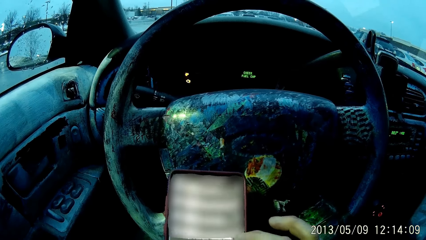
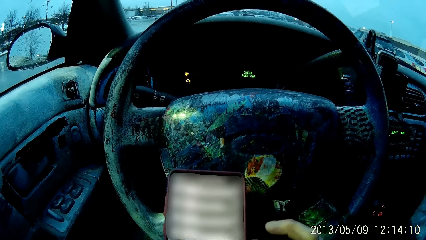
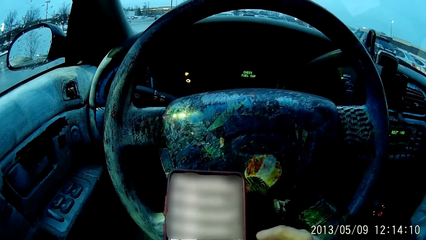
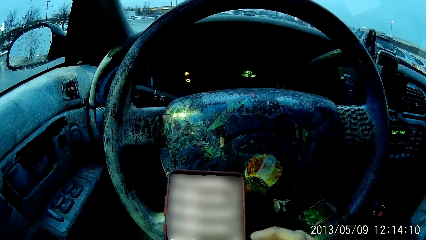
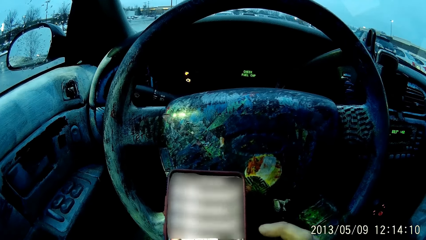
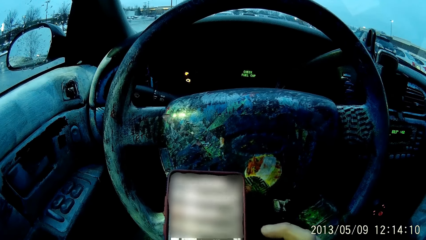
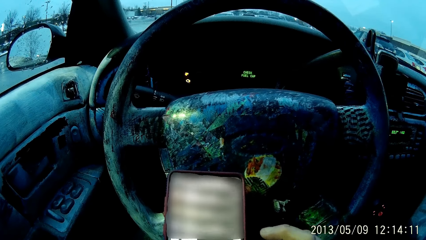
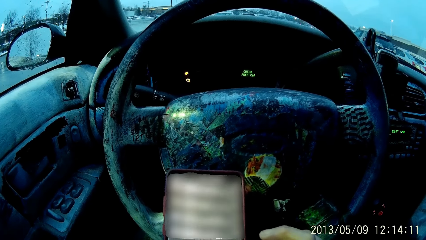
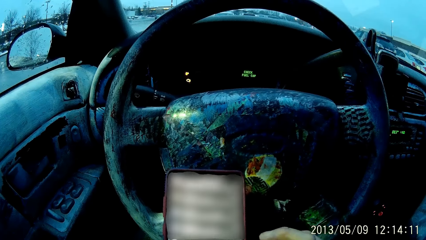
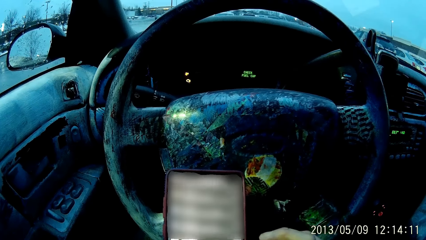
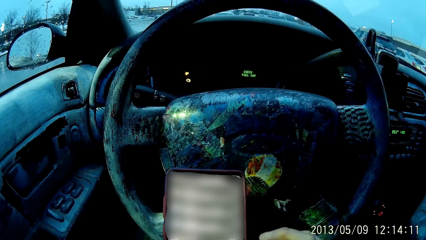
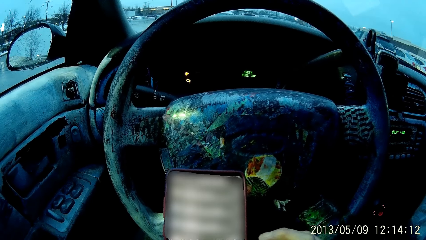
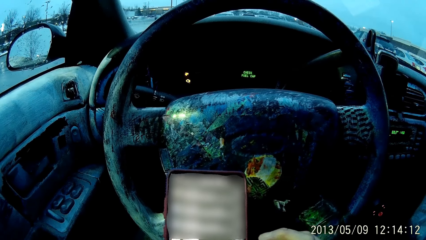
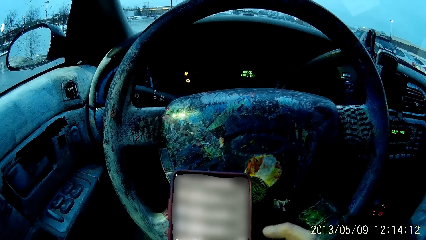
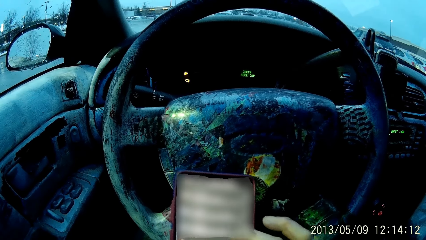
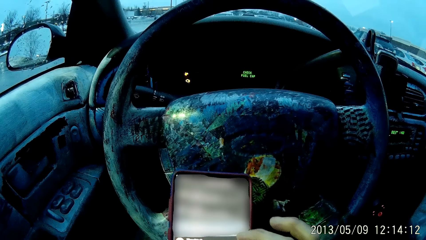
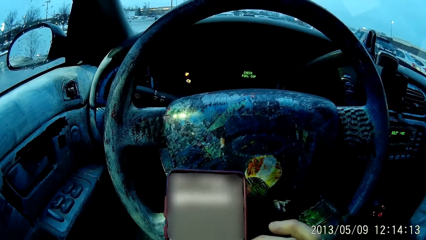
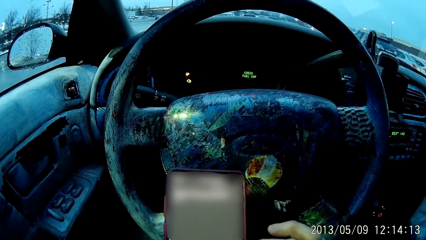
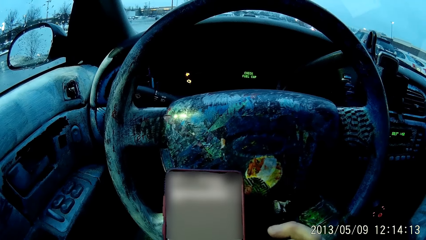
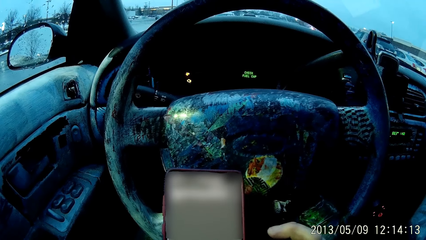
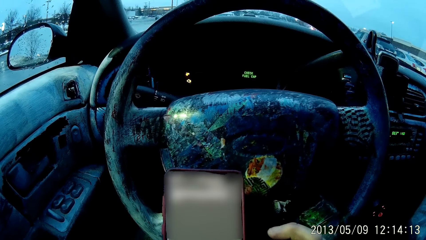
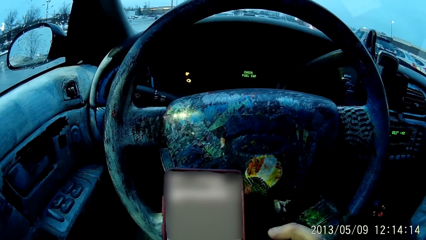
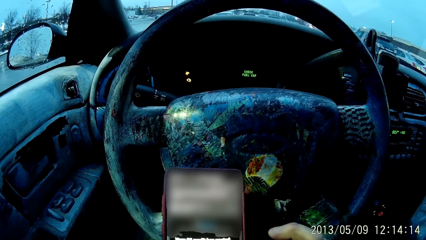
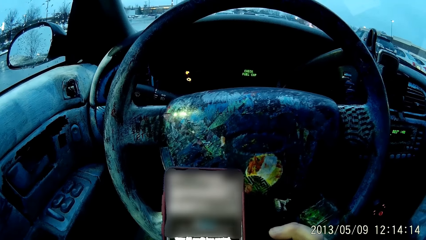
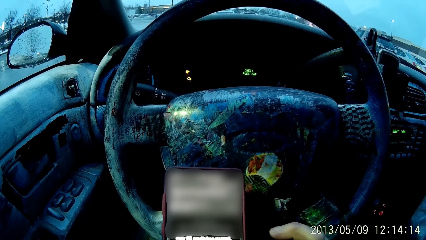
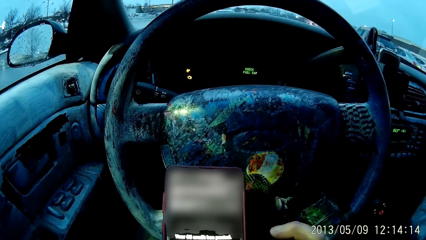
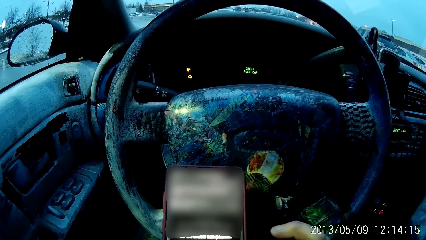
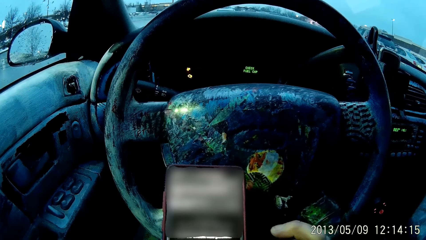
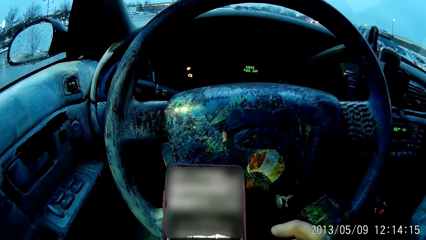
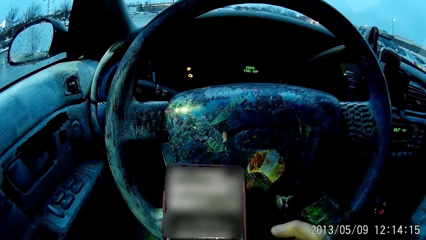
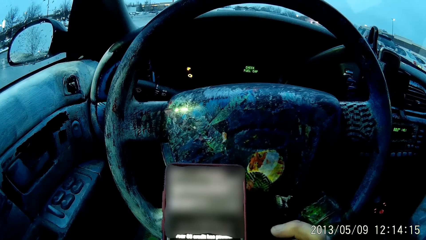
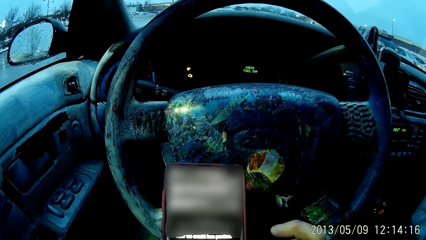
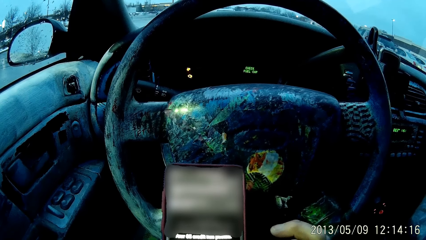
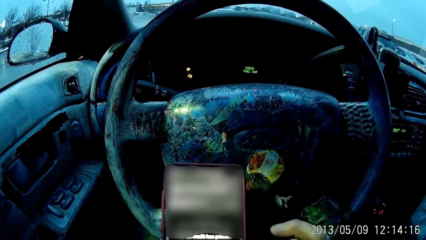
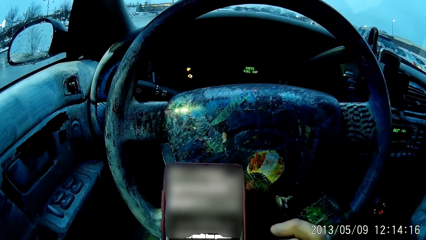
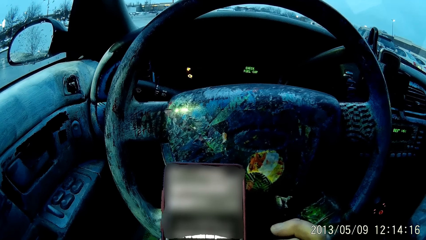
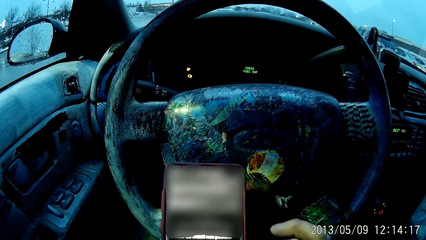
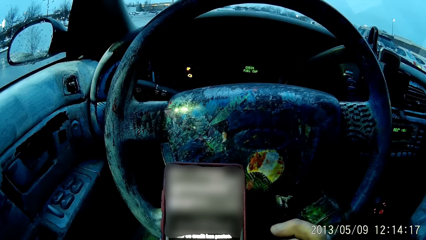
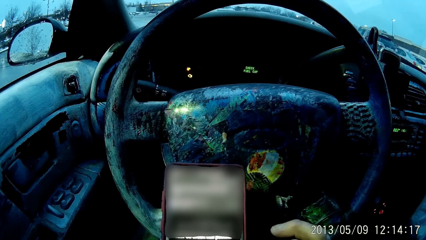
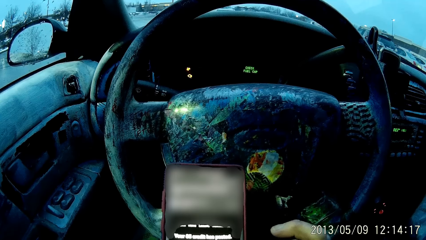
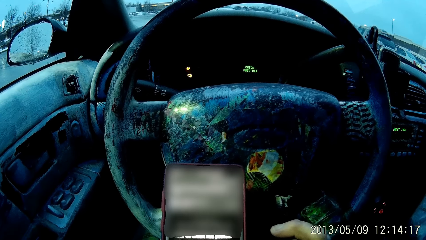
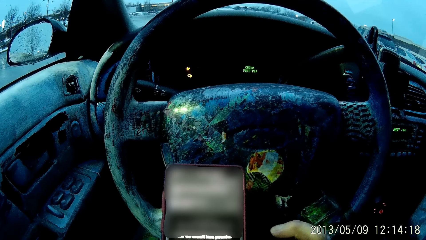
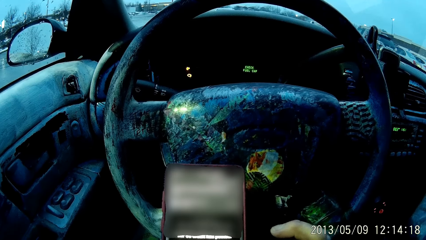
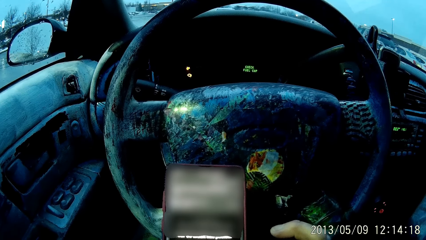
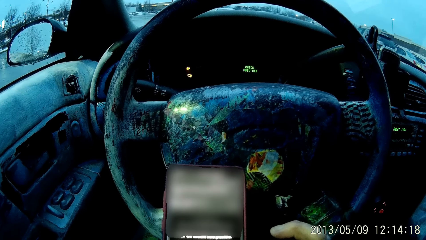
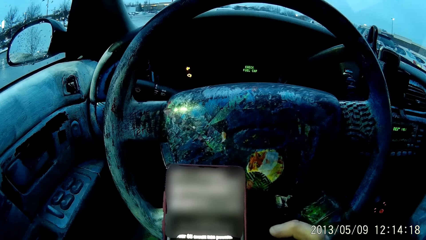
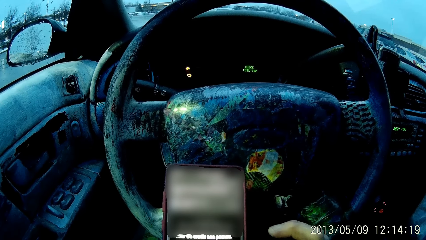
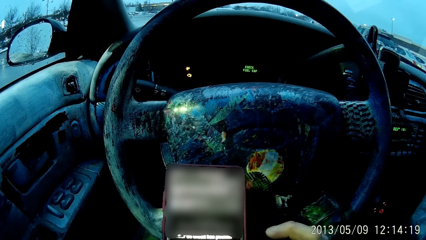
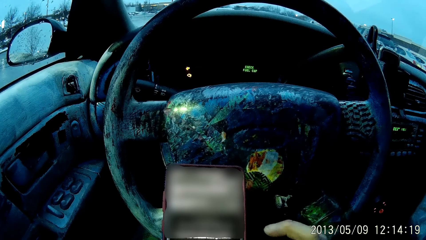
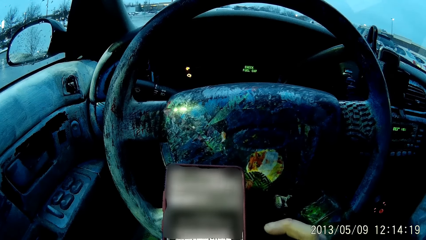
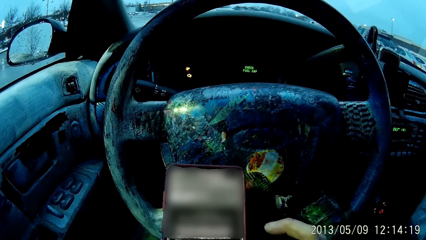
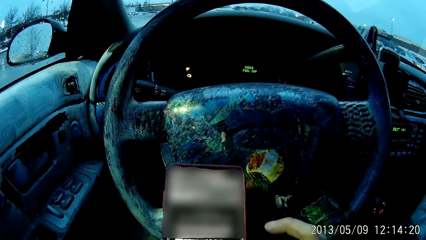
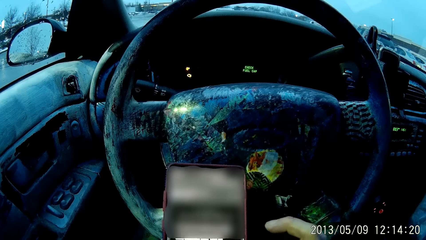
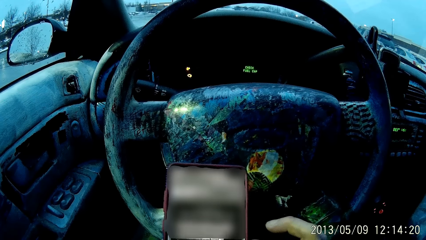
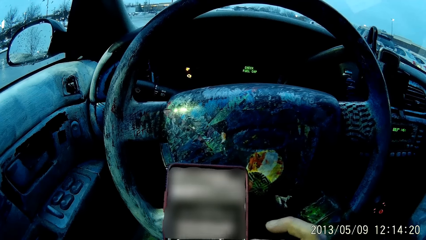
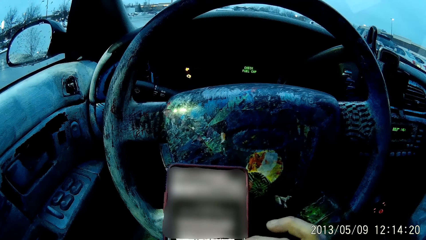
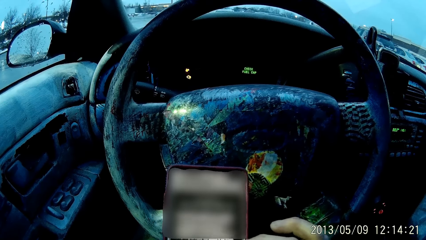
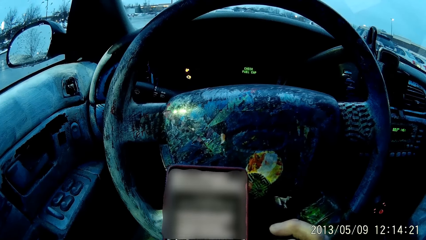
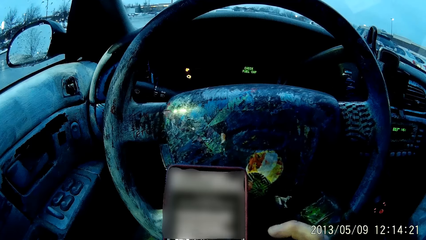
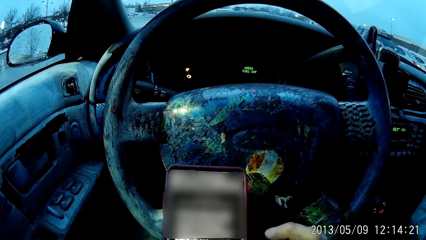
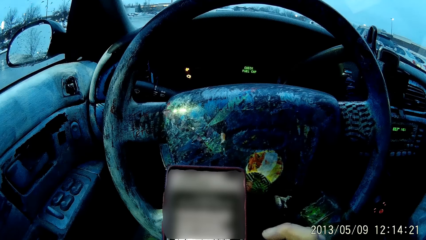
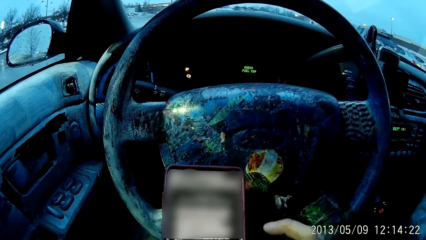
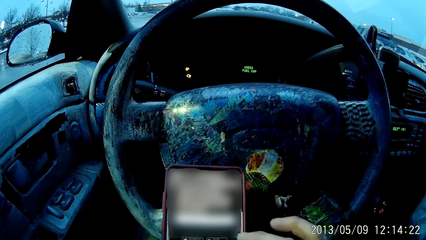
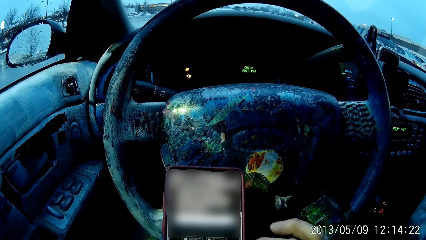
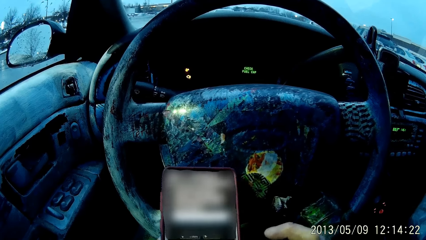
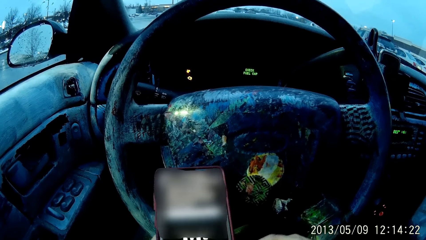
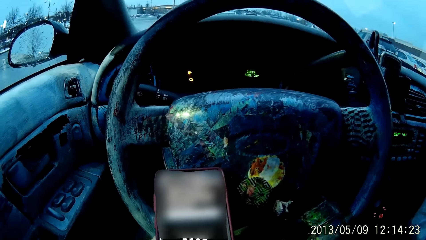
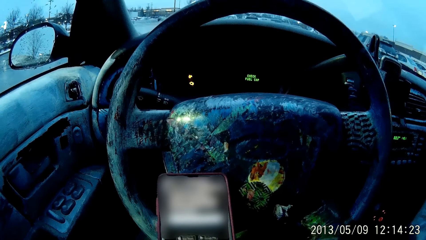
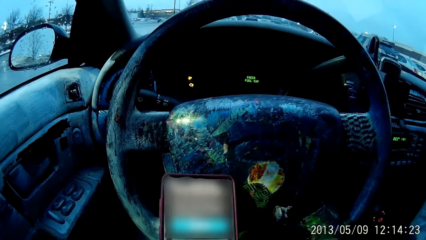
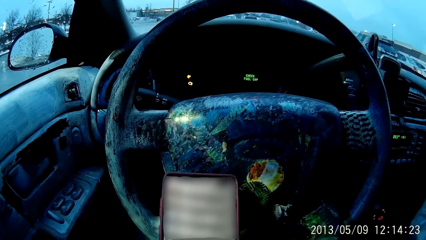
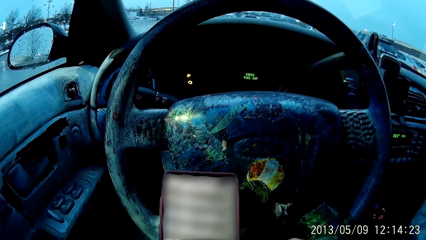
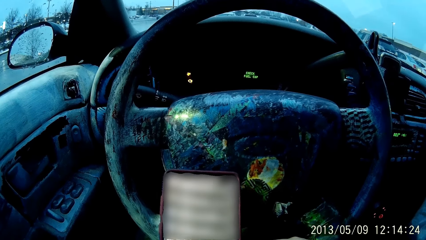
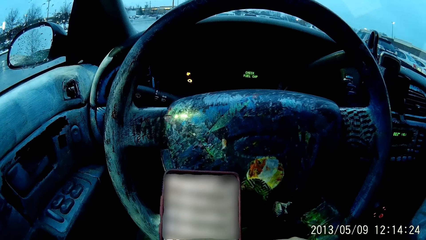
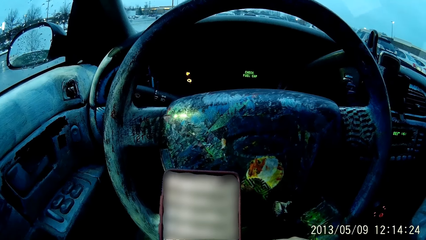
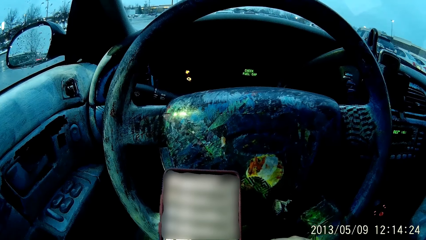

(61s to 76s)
The camera wearer lifts a finger on the right hand. He swipes using his thumb. He dials on the phone. He scrolls on the phone. He scrolls up the phone with his right hand. He adjusts the phone with his left hand.
